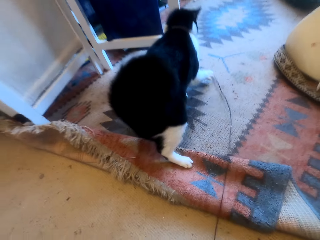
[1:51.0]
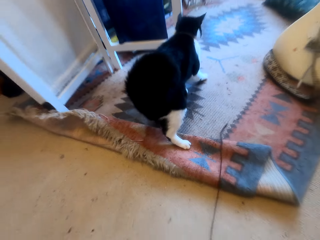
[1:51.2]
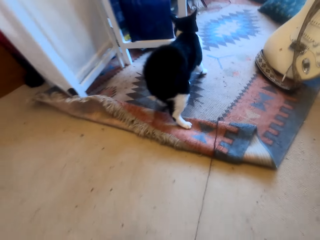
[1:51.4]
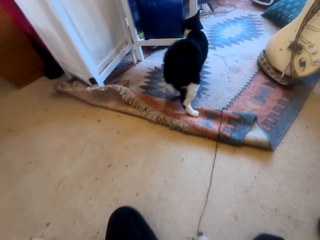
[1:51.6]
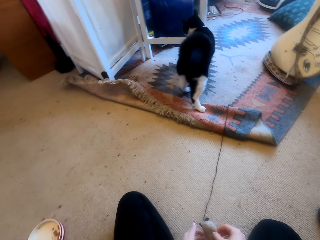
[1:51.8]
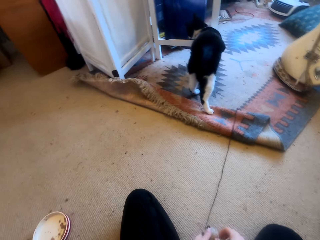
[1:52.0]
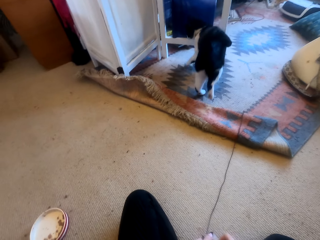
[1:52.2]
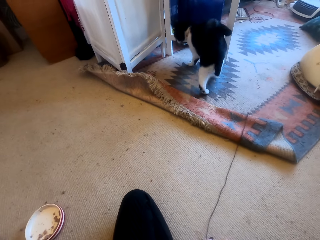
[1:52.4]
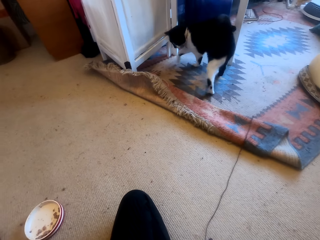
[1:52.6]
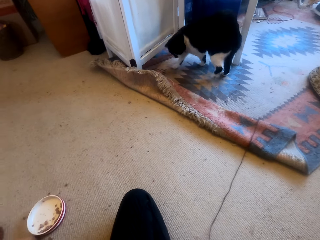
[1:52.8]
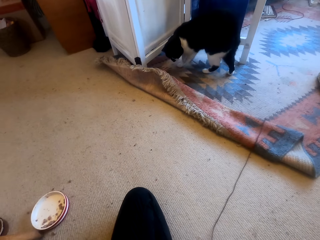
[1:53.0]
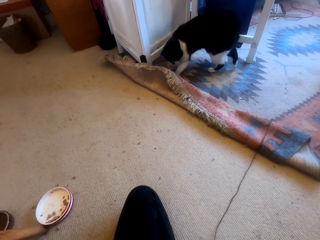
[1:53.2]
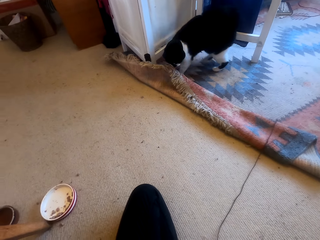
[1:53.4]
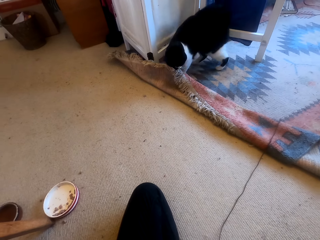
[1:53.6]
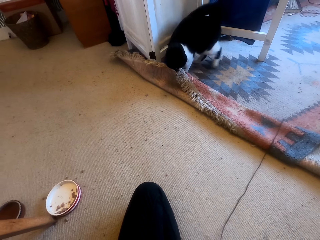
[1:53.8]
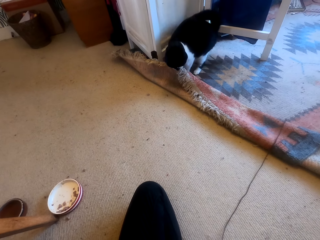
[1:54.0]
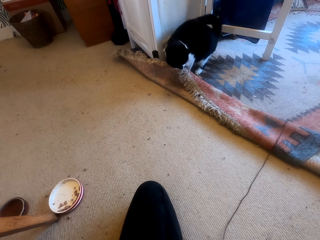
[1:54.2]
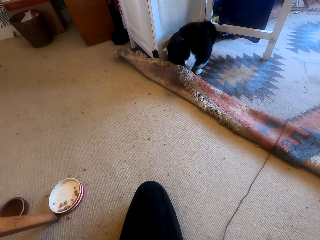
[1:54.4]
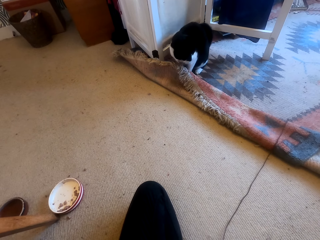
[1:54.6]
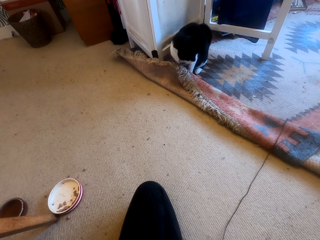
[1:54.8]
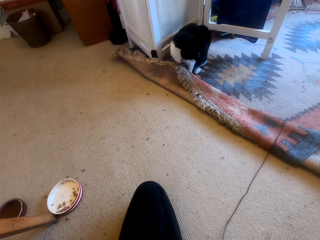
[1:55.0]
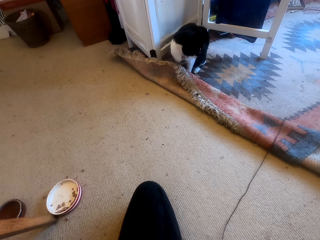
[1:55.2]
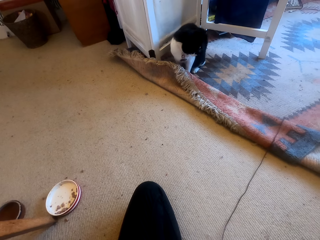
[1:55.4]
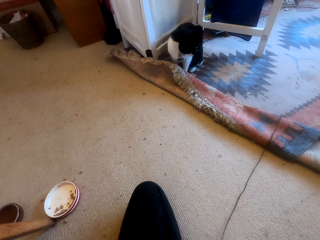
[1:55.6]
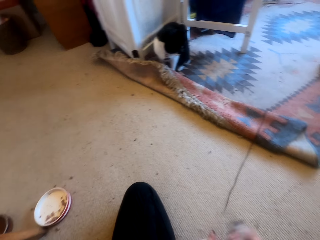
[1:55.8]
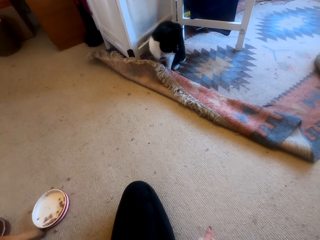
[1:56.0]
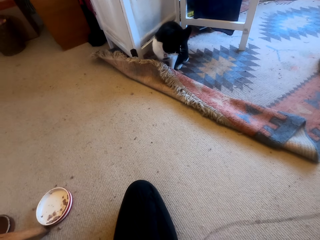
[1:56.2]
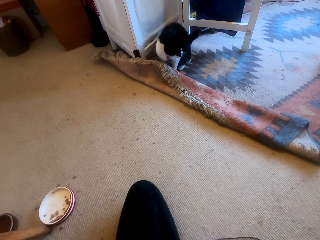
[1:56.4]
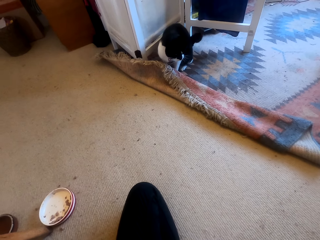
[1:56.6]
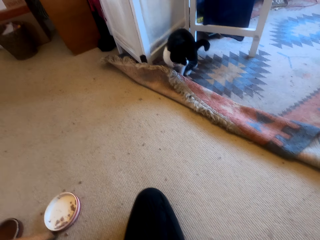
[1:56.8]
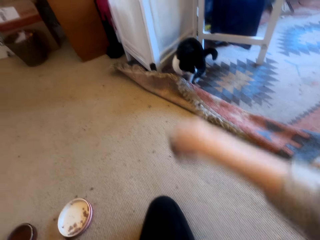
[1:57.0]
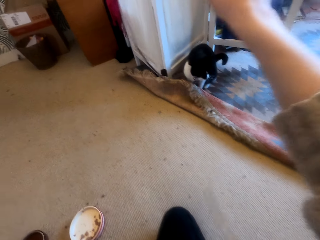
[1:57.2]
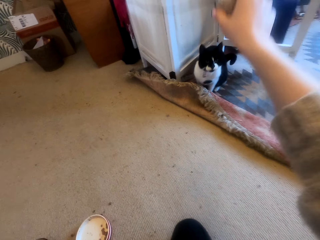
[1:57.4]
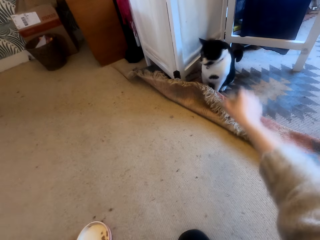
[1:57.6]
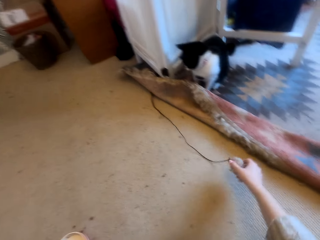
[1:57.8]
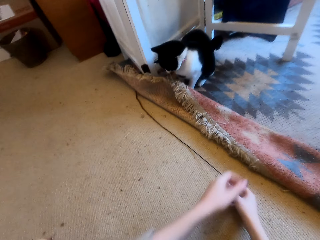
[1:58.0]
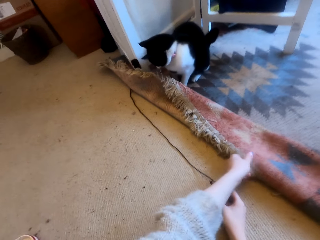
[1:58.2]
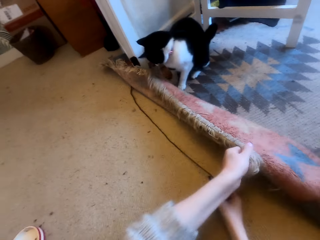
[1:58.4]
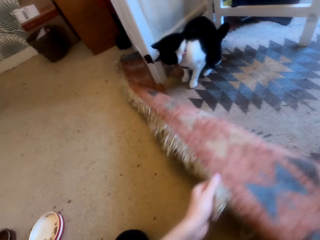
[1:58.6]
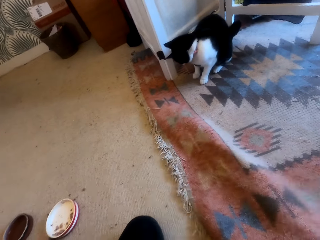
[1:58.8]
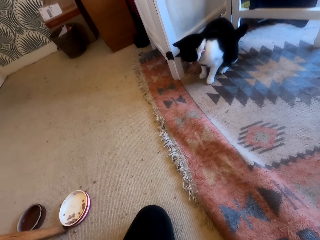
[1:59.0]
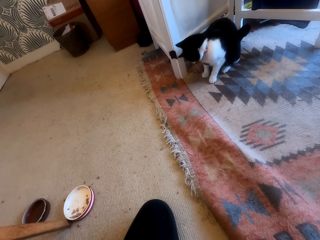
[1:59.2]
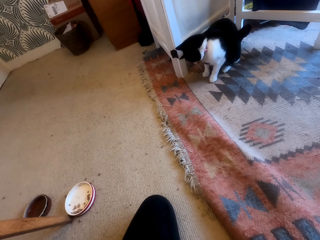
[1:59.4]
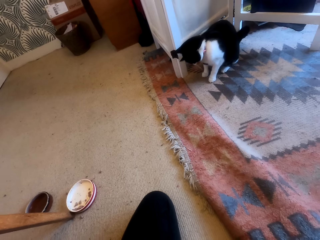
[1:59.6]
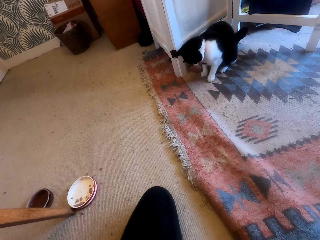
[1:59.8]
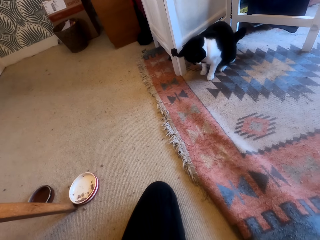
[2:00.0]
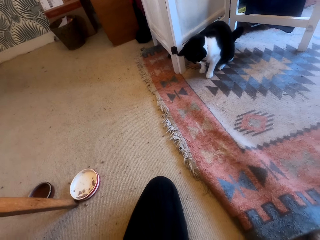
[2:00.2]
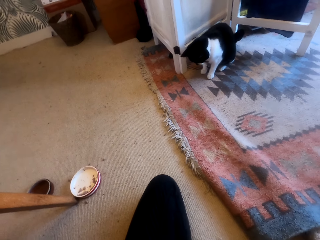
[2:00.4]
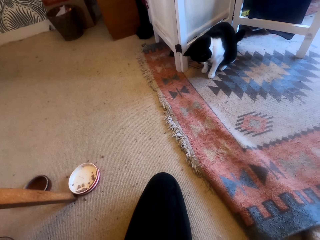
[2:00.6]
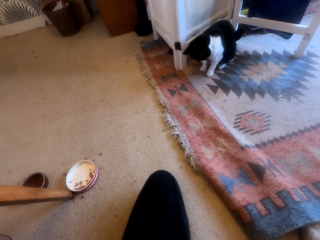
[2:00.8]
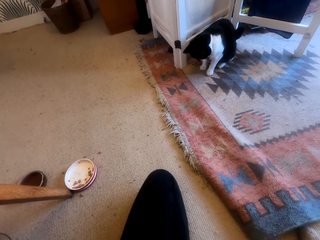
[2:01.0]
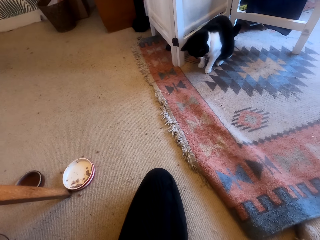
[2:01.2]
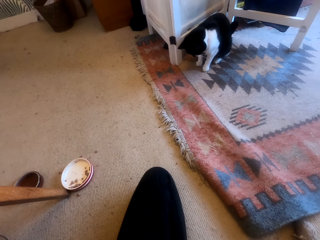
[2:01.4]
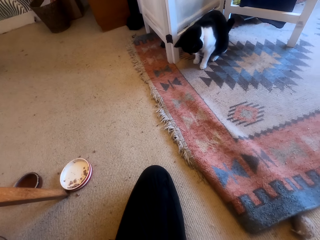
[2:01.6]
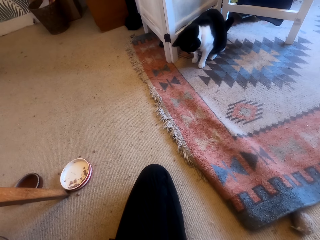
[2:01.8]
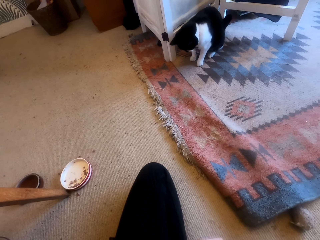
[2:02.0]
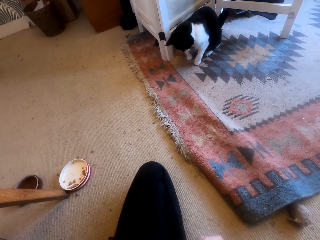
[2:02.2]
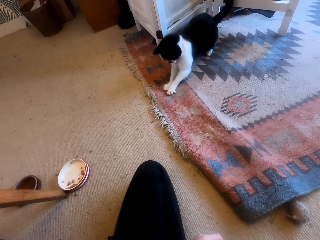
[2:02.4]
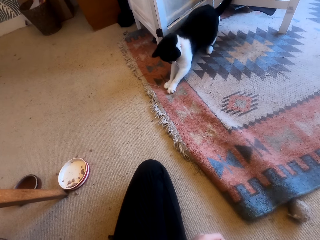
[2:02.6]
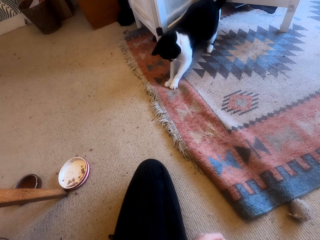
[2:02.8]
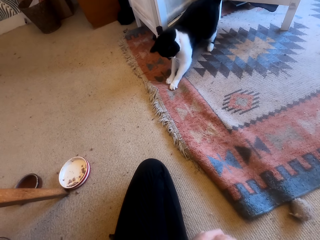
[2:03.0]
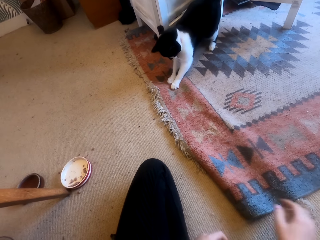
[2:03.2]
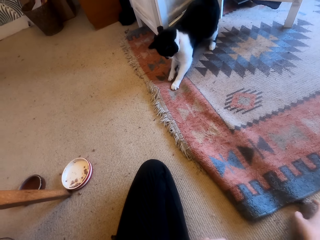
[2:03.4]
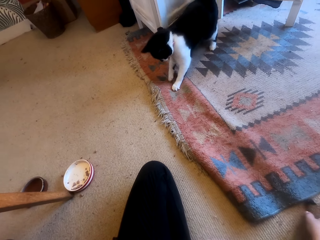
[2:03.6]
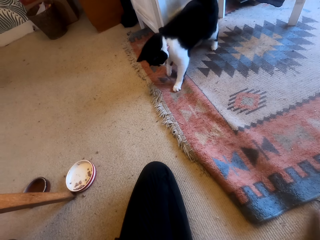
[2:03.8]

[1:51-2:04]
The camera wearer picks up a thread from the floor. They look around a room. They throw a yarn to a cat. They adjust the thread on the floor. They cover the yarn with a rag. They adjust a carpet on the floor. They look around the room.

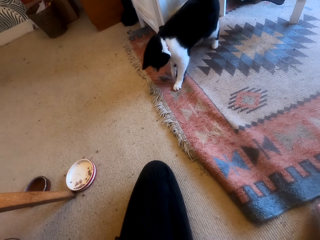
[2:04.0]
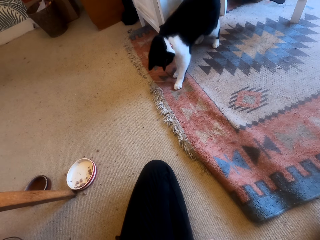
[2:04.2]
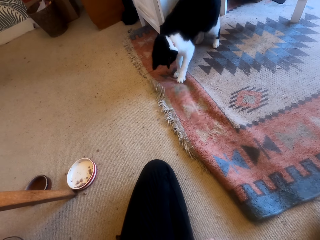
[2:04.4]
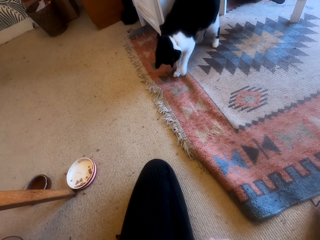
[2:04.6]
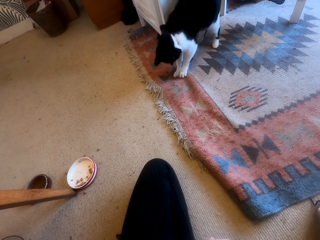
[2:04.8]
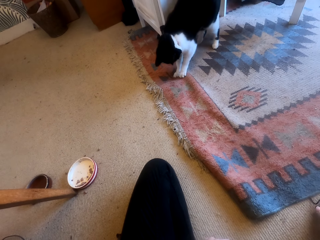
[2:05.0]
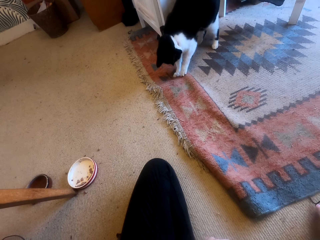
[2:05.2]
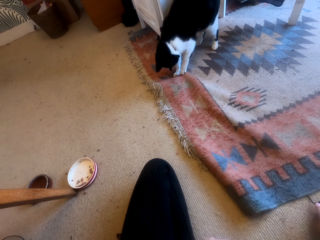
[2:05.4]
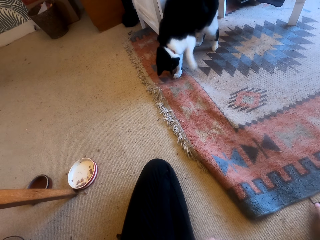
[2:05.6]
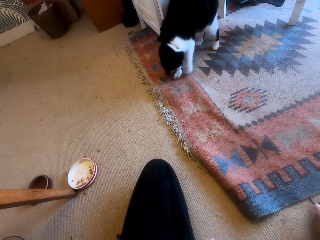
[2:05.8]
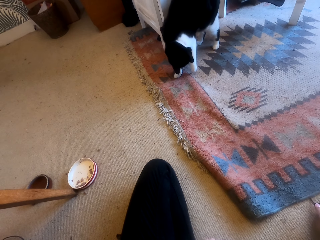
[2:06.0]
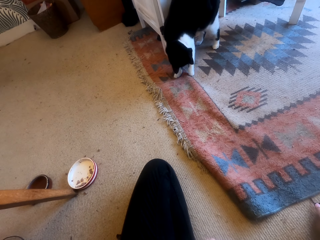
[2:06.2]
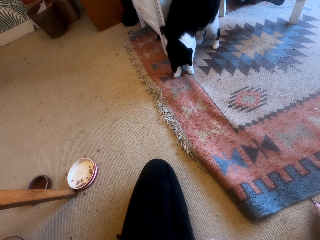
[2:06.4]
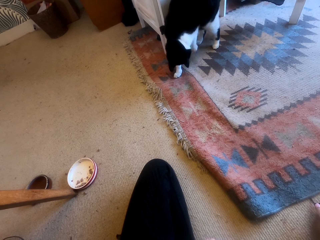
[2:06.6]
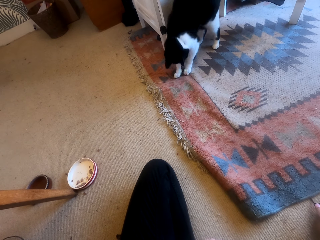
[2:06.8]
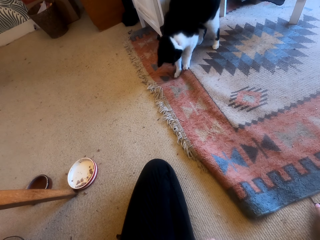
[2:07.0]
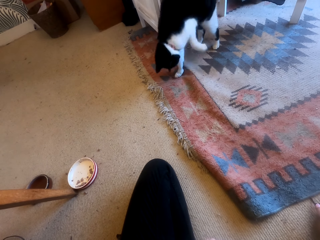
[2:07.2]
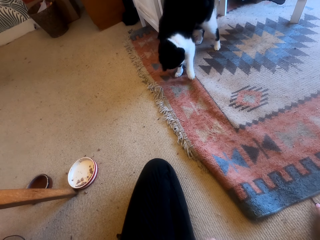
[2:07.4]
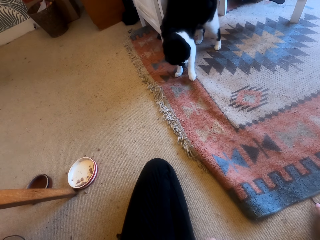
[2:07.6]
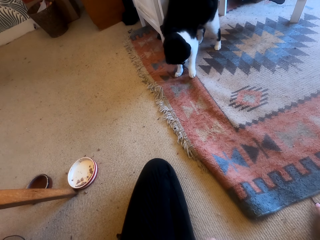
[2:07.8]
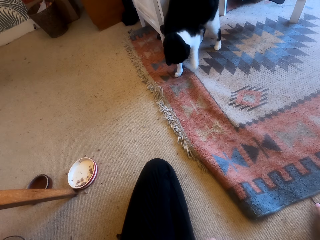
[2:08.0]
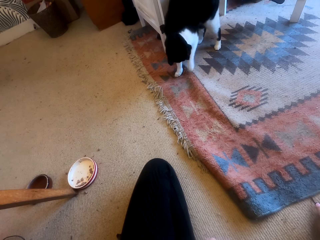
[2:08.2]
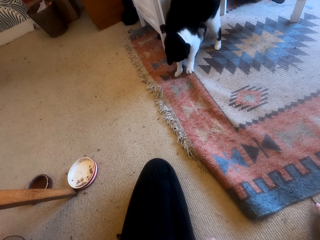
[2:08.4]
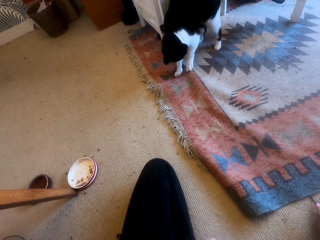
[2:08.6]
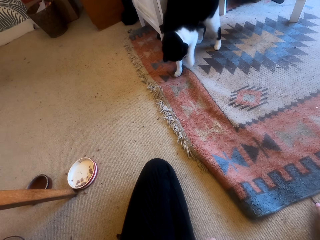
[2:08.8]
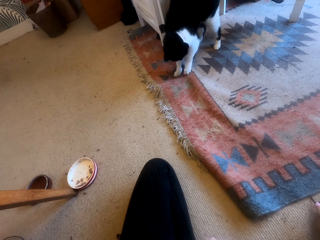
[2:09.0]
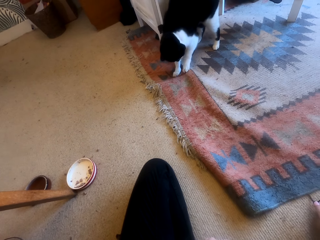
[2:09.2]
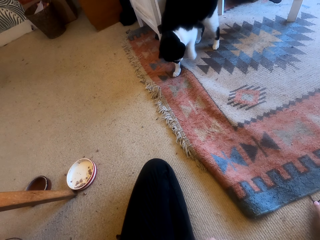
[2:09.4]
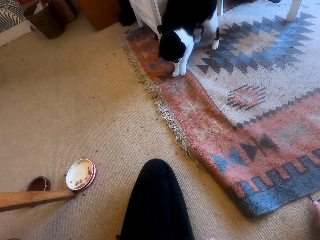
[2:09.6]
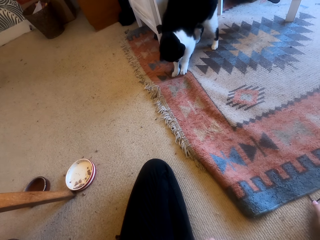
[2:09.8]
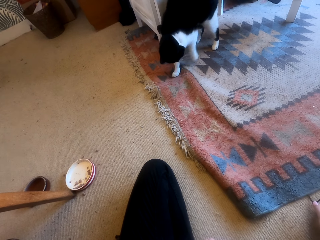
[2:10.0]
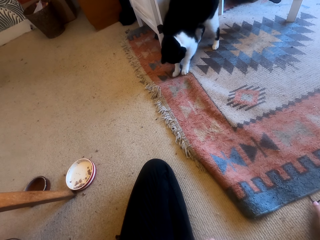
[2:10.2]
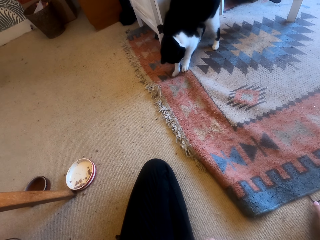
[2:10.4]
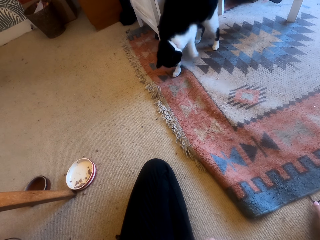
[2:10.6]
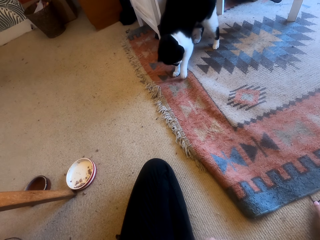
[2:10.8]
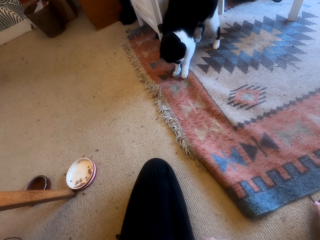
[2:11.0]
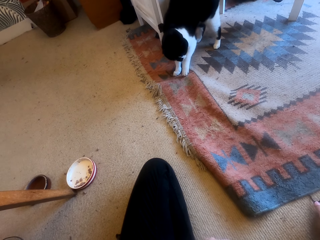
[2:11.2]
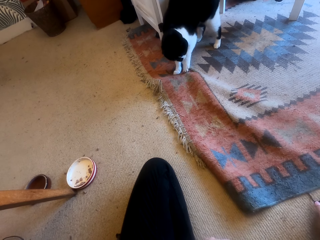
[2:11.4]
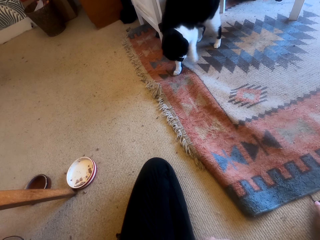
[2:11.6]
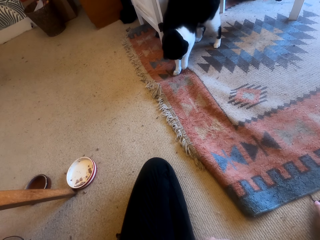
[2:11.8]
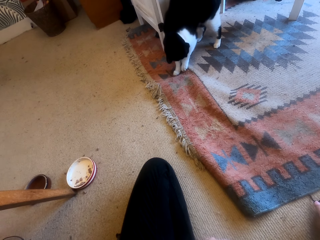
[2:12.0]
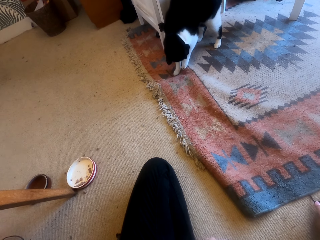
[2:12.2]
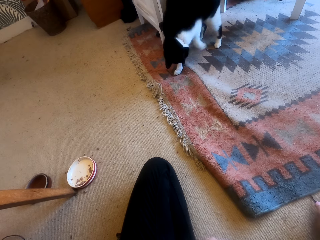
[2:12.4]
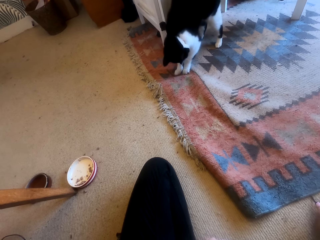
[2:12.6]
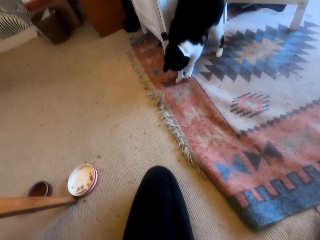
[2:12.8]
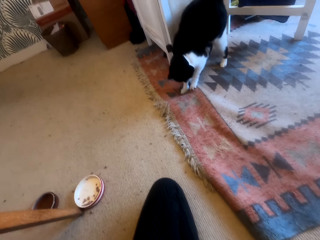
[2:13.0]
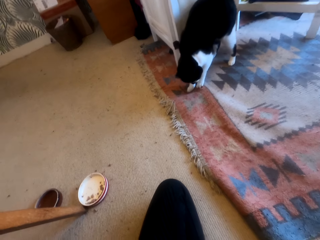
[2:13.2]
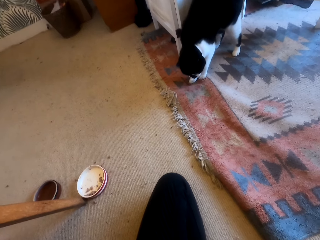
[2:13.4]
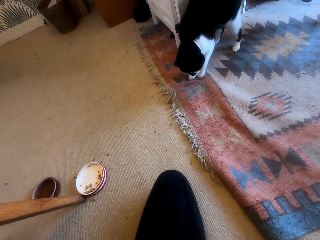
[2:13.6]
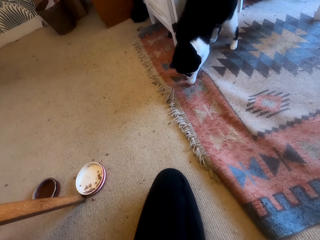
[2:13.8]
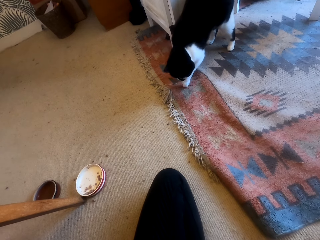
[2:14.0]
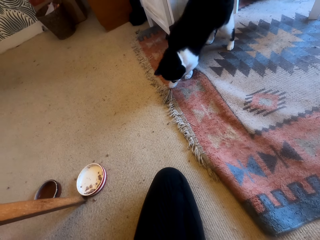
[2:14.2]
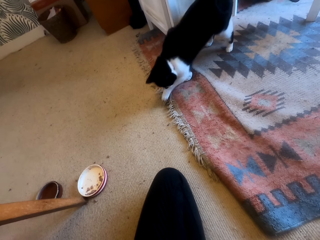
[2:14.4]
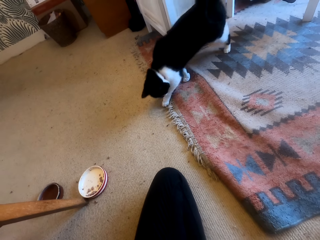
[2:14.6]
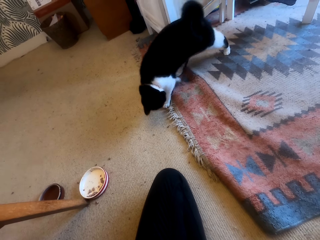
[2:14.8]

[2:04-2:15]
The camera wearer adjusts a thread on the floor. They look around a room.
